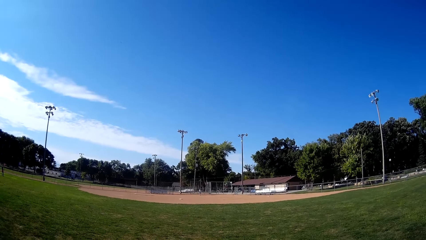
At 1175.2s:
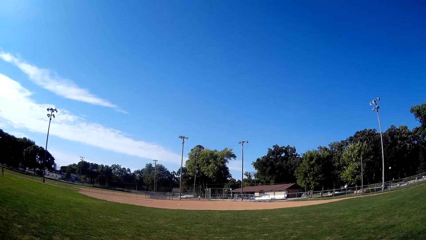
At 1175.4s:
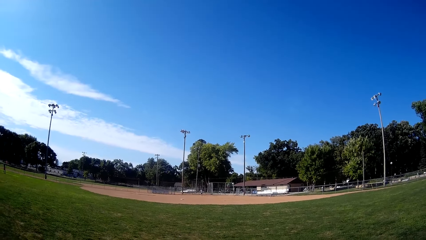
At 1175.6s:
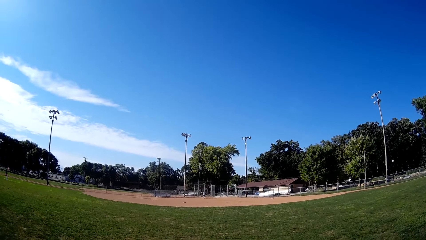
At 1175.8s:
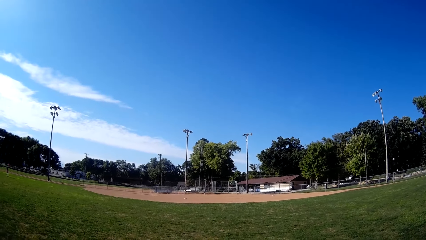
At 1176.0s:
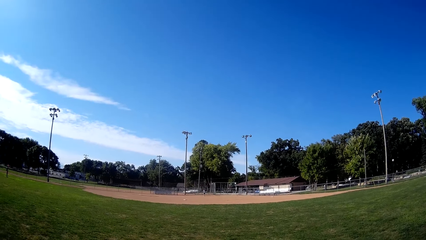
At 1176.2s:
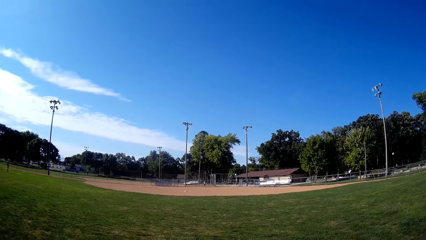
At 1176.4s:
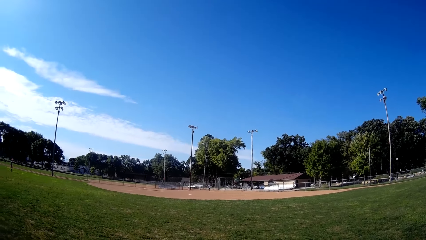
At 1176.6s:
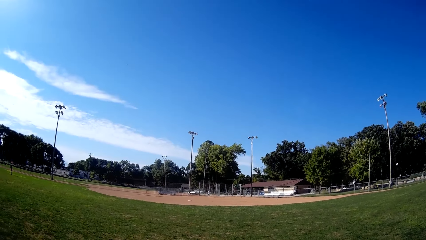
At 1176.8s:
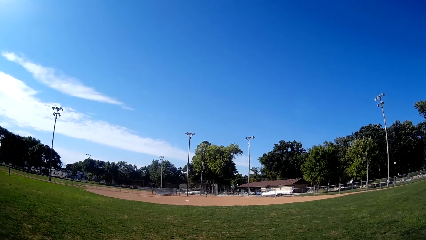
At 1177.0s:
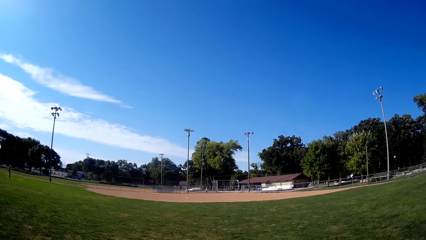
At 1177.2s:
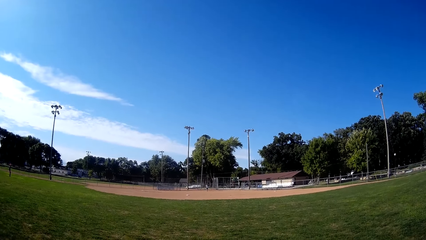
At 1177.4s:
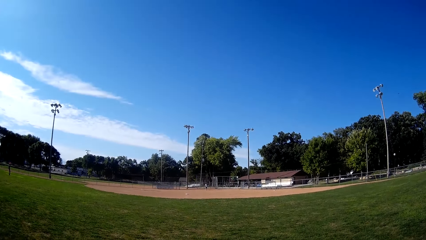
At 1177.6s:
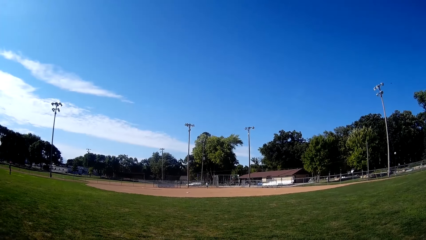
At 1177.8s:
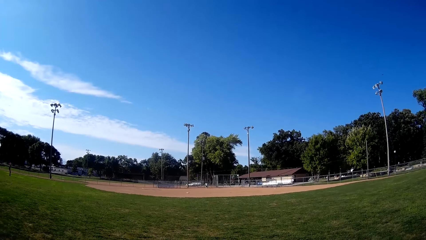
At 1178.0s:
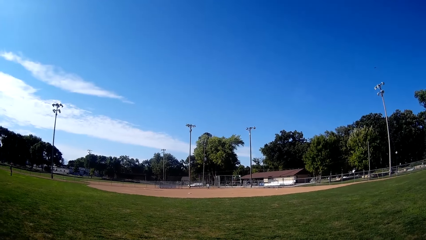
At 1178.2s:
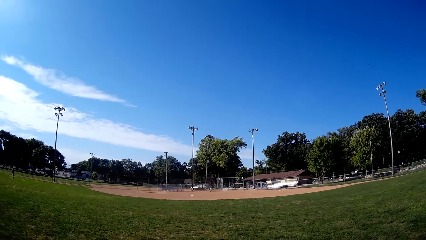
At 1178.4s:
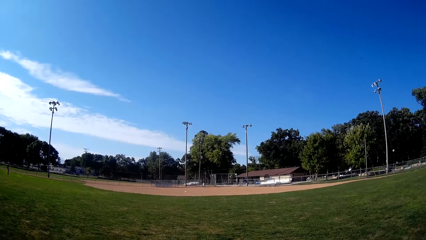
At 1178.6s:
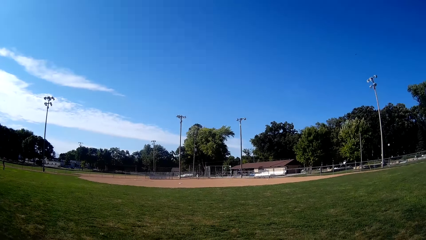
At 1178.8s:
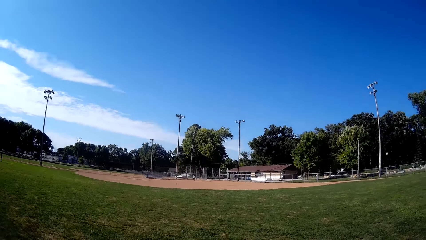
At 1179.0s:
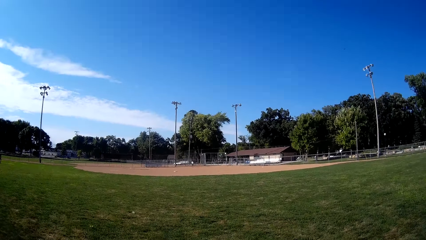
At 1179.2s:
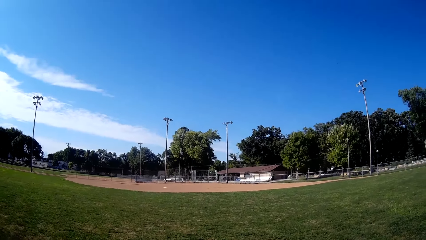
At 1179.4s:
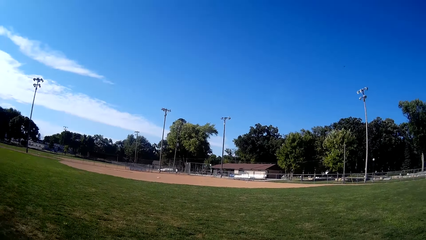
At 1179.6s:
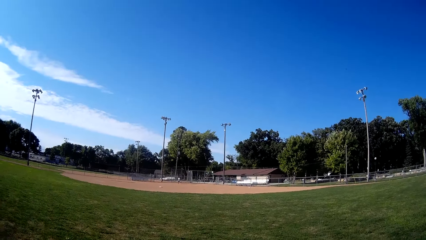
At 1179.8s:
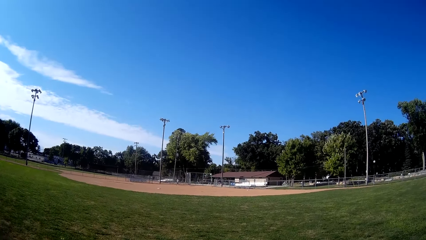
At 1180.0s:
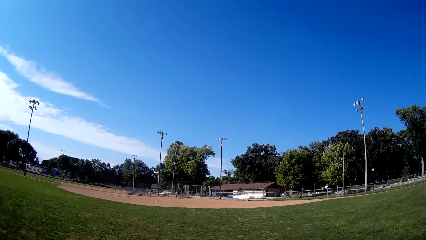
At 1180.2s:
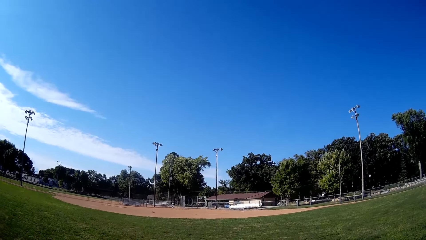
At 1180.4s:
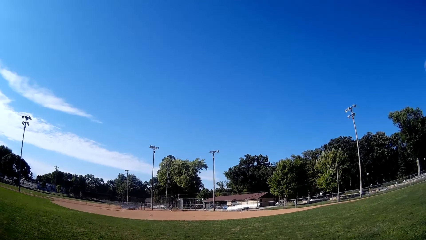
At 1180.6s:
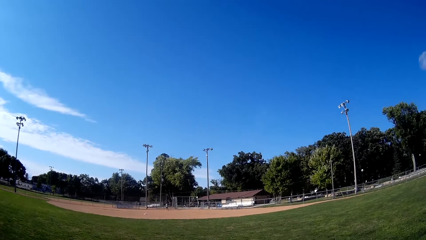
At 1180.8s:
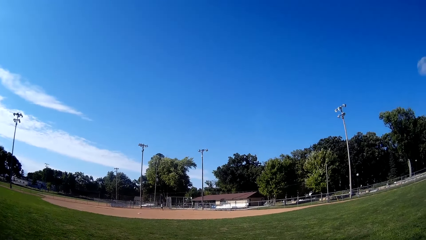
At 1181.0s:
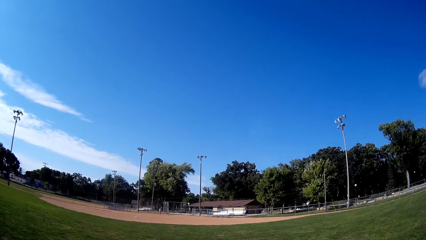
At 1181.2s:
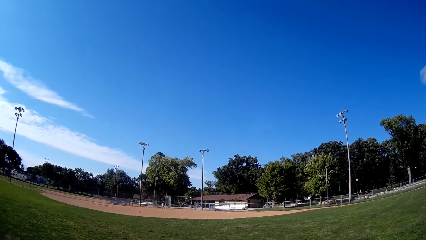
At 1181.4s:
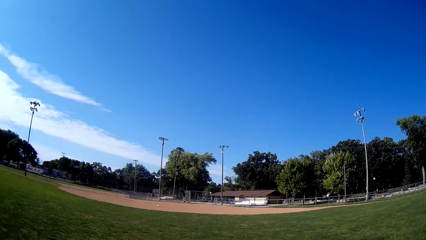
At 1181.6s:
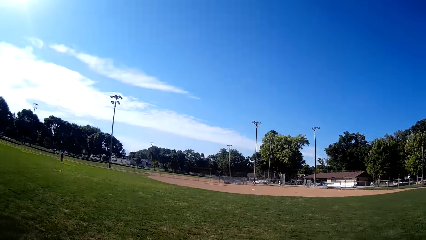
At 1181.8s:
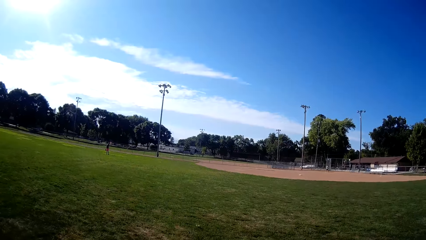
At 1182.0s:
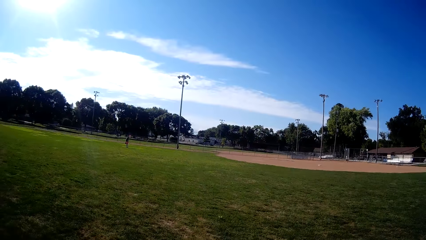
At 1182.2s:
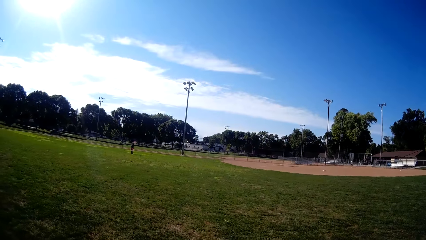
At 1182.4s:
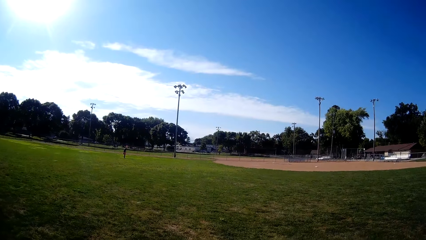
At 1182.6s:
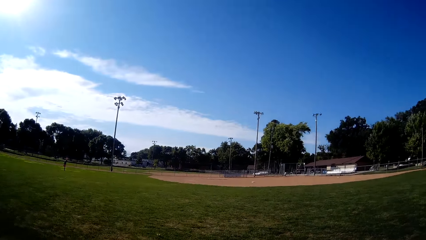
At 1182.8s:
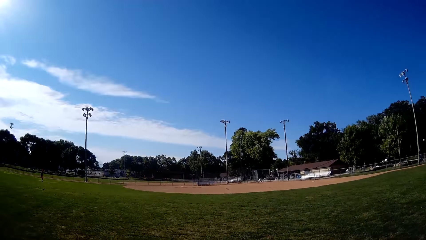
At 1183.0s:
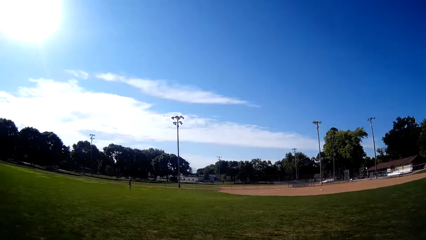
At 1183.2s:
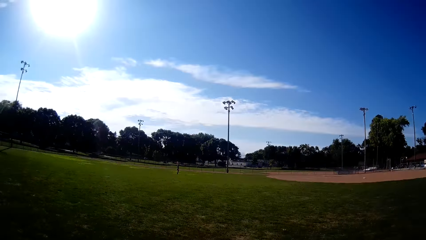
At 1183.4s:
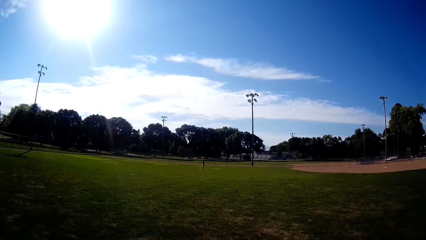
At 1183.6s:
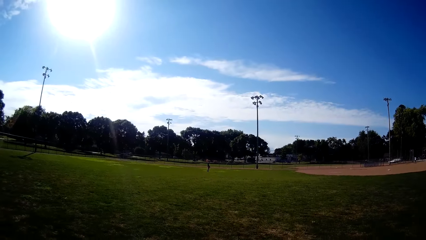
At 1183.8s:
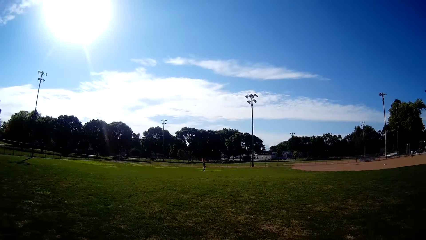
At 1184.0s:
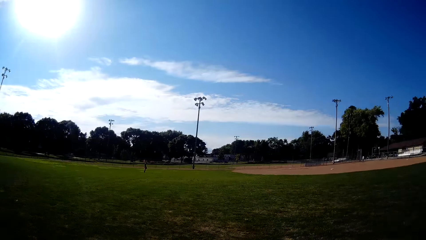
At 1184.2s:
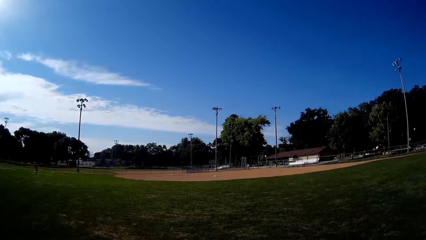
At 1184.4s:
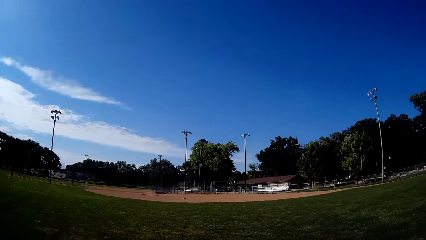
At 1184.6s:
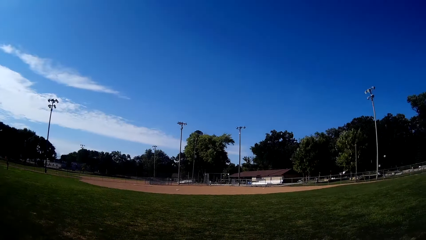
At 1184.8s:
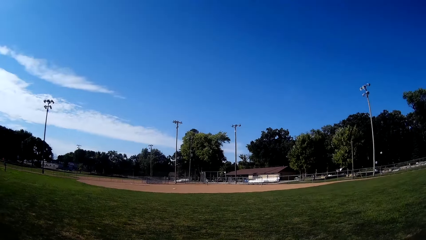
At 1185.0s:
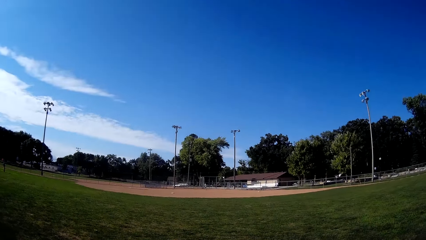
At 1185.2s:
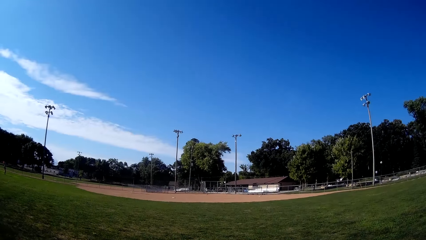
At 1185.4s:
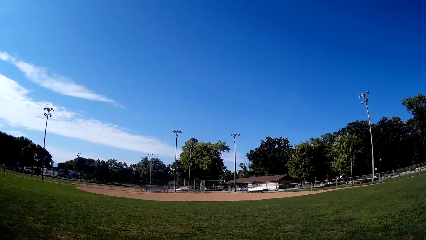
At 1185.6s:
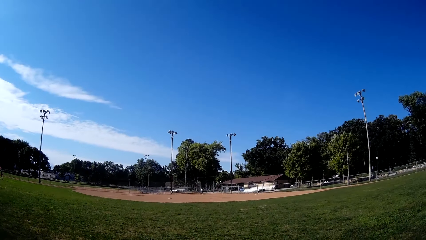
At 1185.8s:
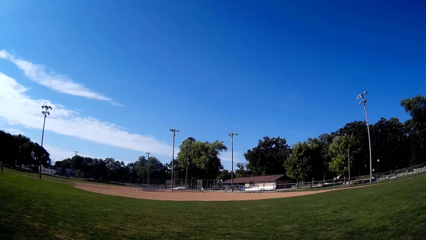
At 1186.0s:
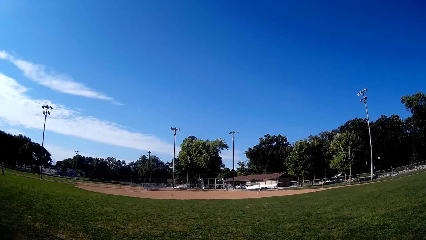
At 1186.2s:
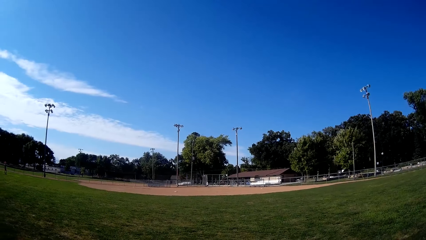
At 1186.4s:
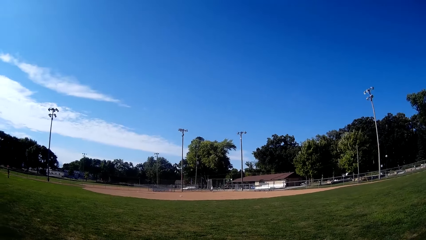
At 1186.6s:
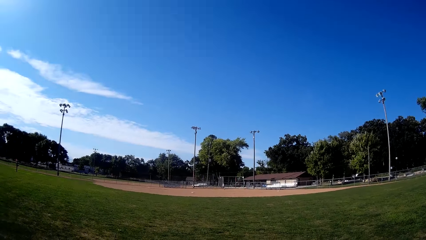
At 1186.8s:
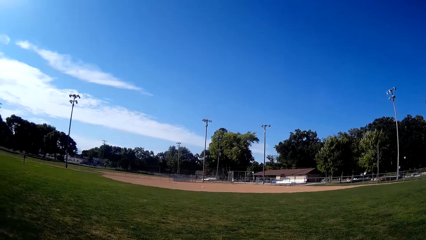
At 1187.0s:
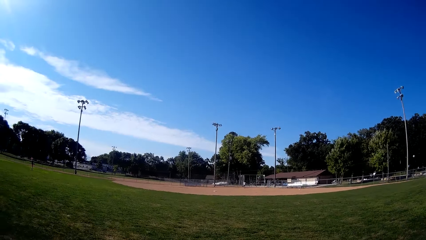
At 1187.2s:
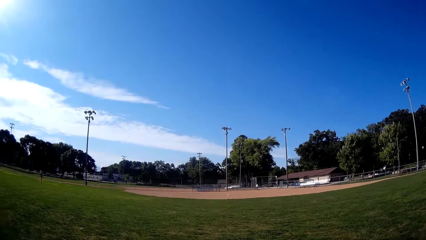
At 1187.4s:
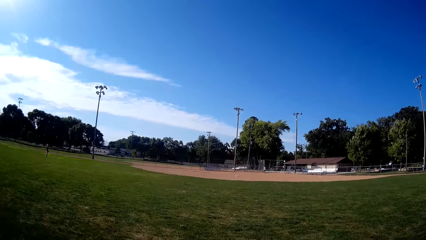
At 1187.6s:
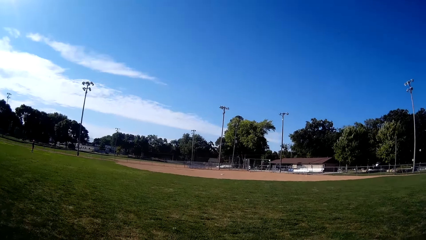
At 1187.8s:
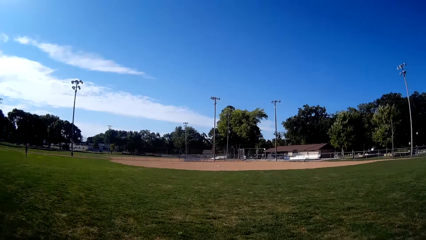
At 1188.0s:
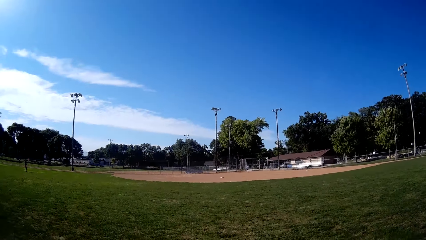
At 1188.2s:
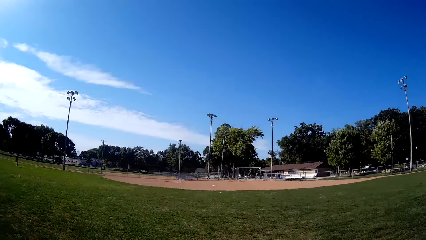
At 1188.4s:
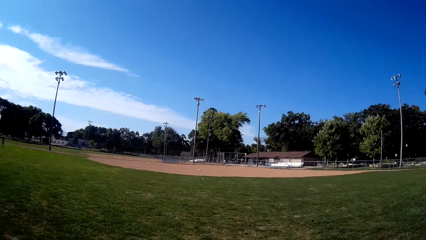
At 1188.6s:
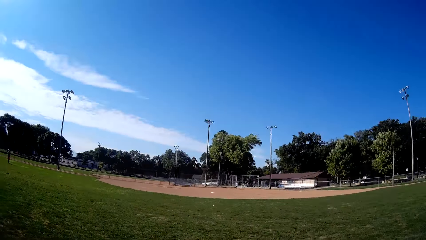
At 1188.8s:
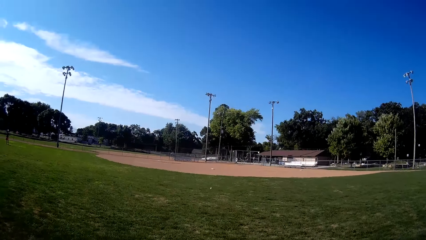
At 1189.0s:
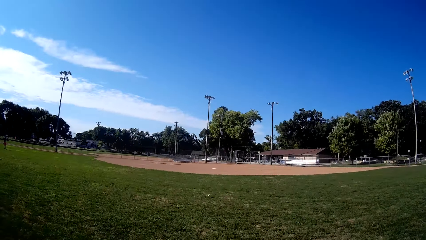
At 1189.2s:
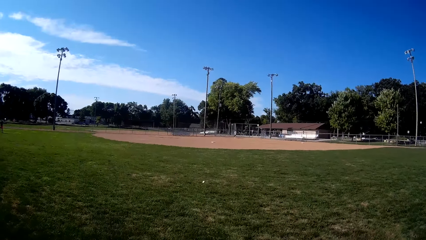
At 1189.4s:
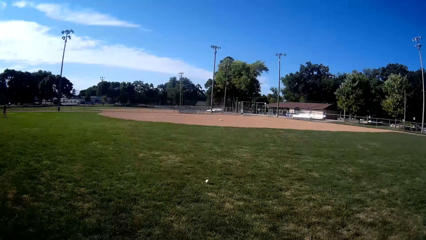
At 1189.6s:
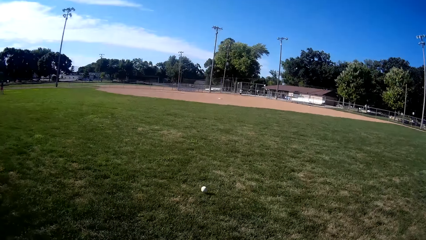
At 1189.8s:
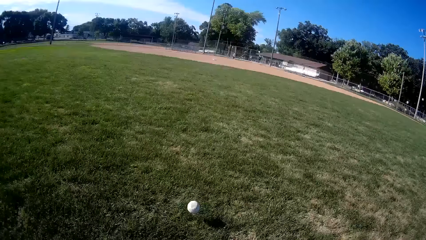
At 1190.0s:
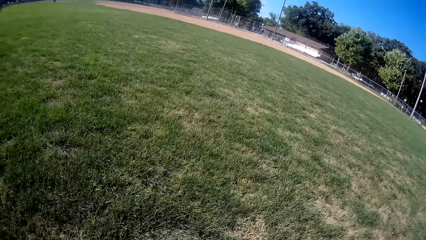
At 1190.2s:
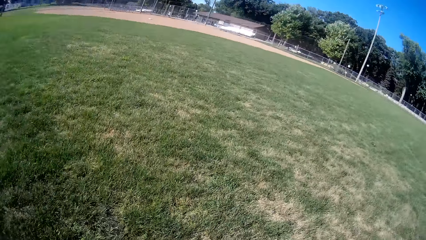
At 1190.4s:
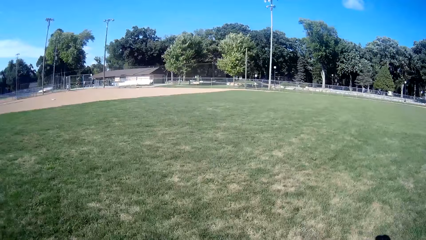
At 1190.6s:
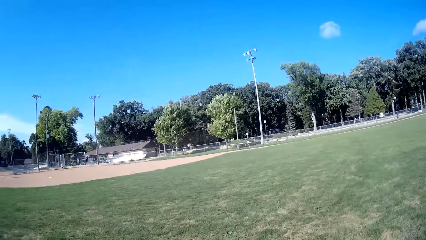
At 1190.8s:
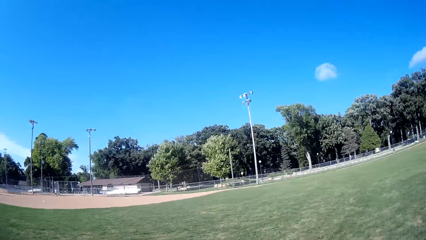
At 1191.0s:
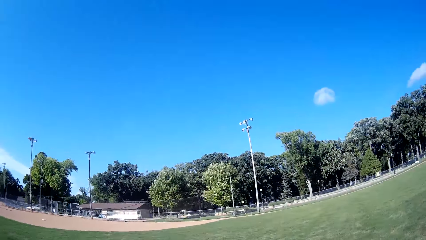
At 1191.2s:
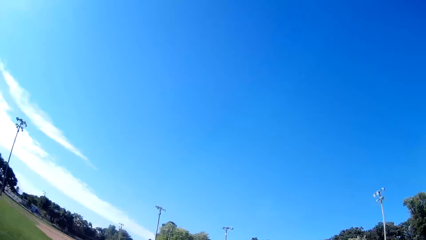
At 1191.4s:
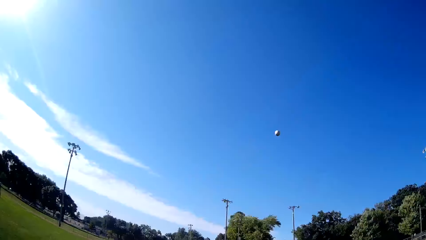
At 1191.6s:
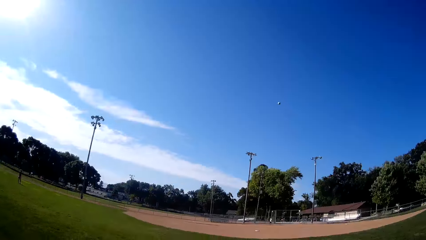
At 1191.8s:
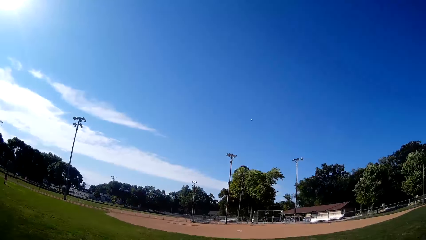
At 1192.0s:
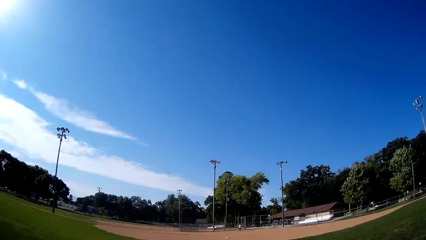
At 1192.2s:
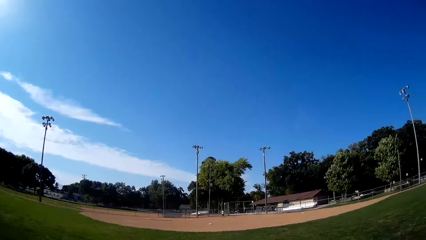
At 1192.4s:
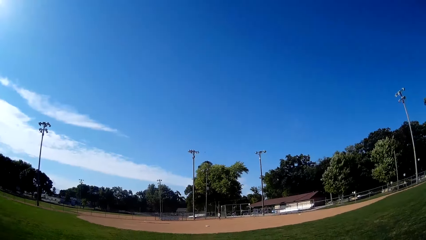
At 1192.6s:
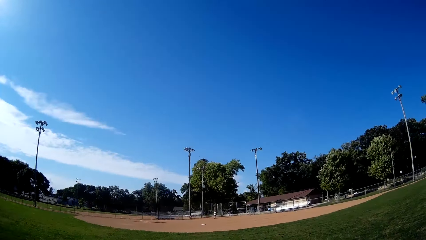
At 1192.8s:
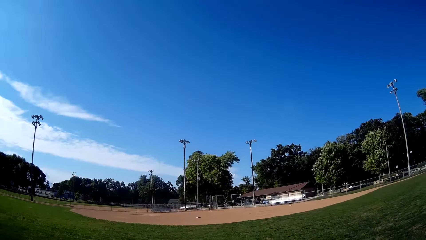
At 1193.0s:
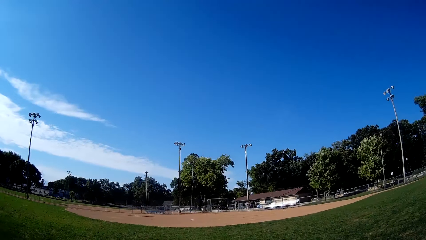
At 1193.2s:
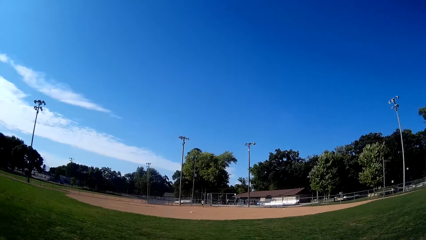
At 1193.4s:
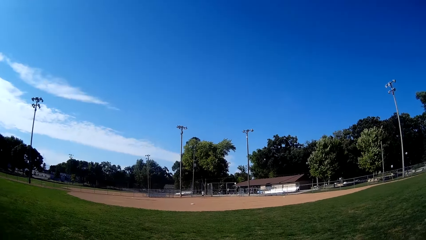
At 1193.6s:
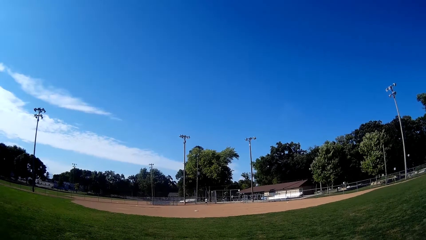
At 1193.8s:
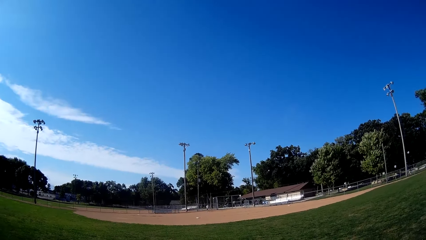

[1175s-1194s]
The man missed a hit at the baseball. The man walks towards the baseball. Another man stands up on the field. The first man picks up the baseball. The first man bats the baseball to the camera wearer. The camera wearer moves towards the direction of the baseball. The first man kicks the ball. The camera wearer picks up the baseball. They walk around the field, and pitch the baseball to the first man.
